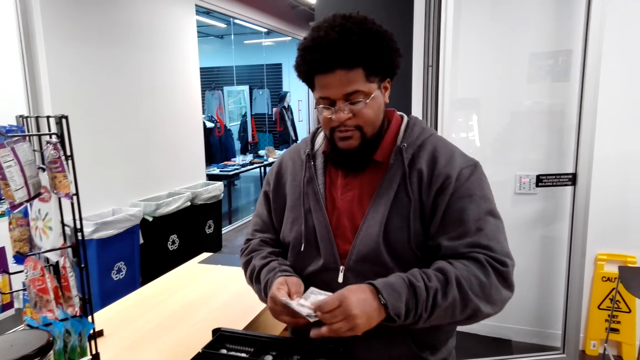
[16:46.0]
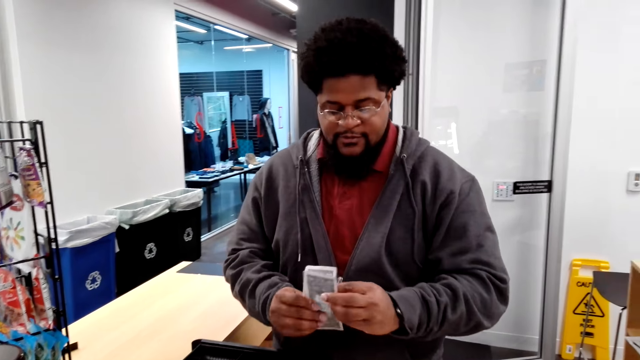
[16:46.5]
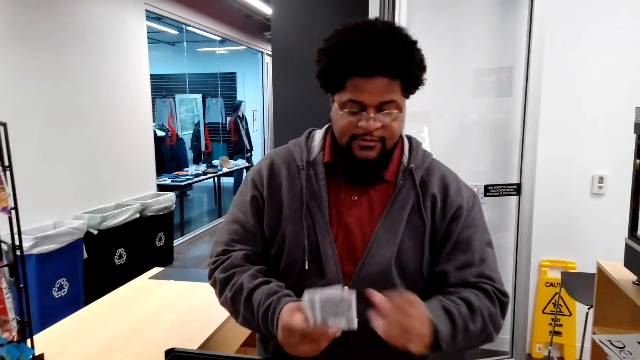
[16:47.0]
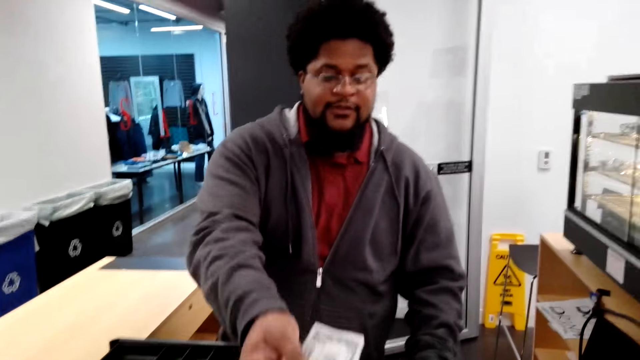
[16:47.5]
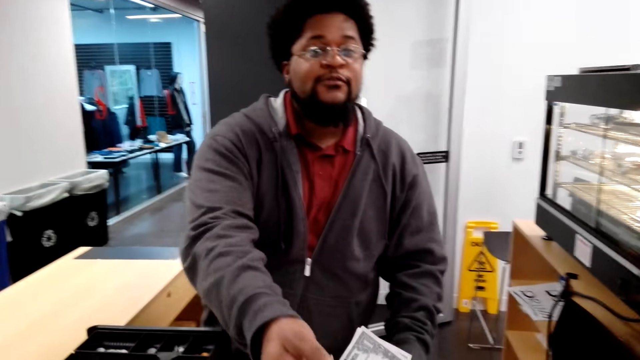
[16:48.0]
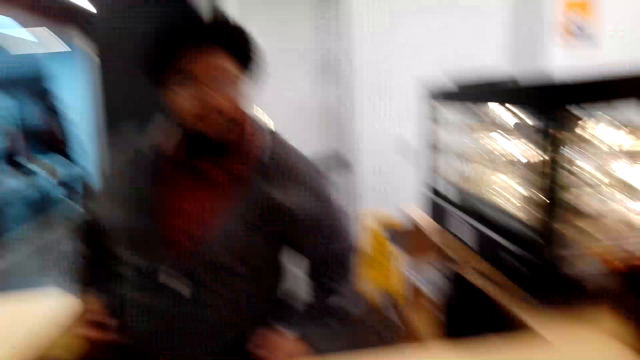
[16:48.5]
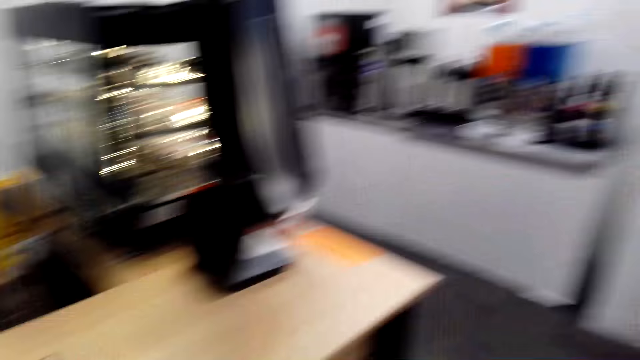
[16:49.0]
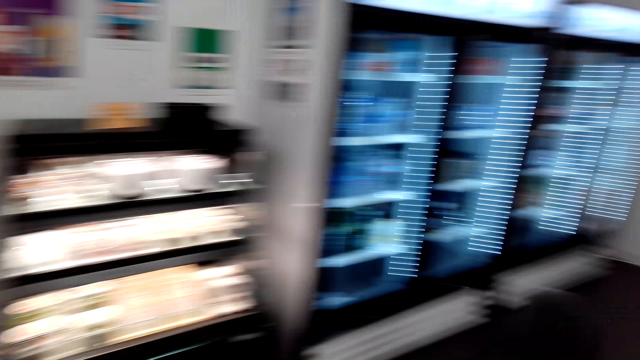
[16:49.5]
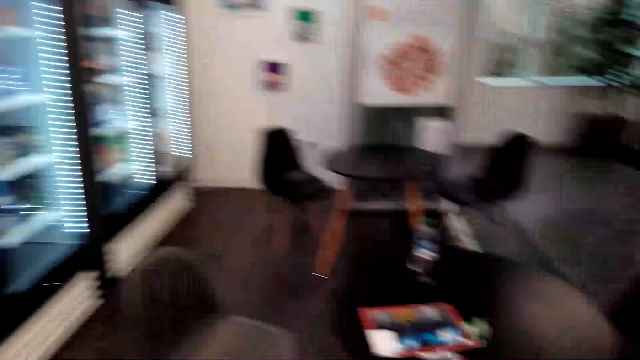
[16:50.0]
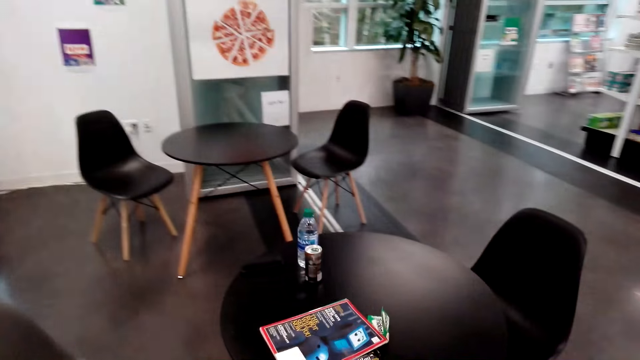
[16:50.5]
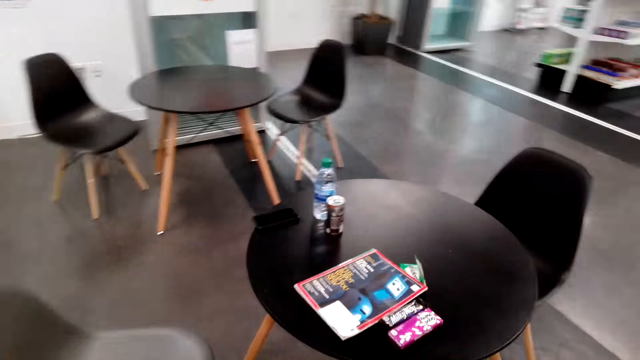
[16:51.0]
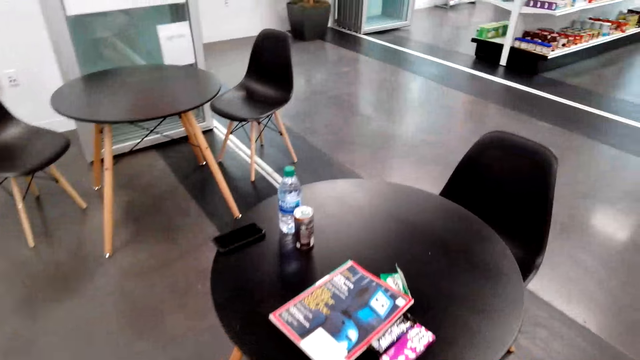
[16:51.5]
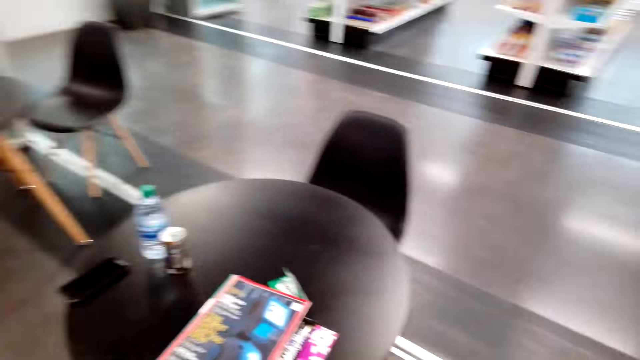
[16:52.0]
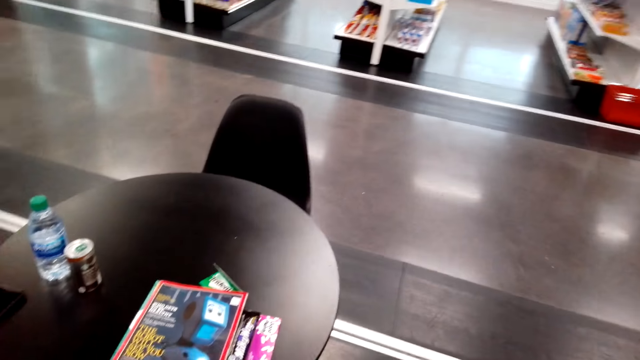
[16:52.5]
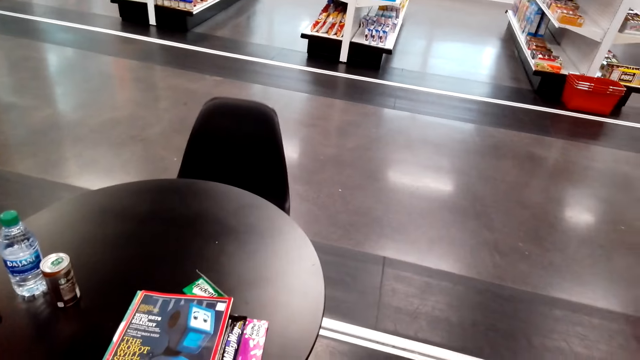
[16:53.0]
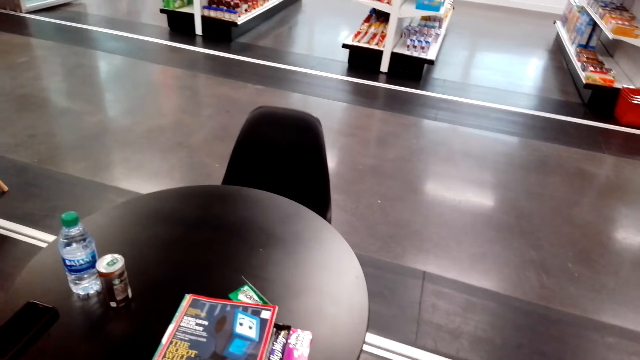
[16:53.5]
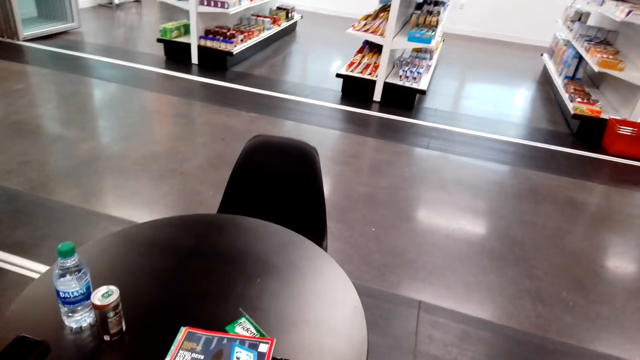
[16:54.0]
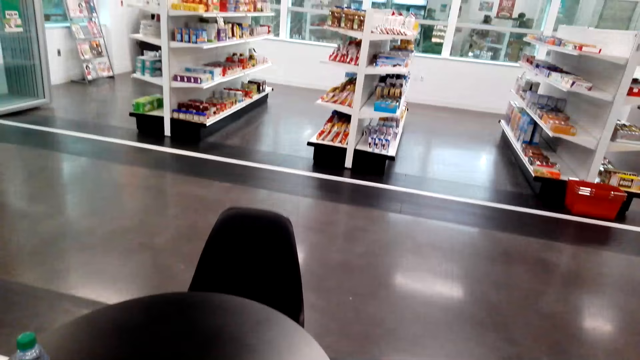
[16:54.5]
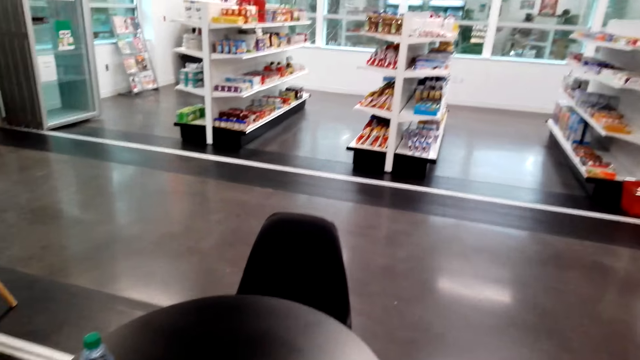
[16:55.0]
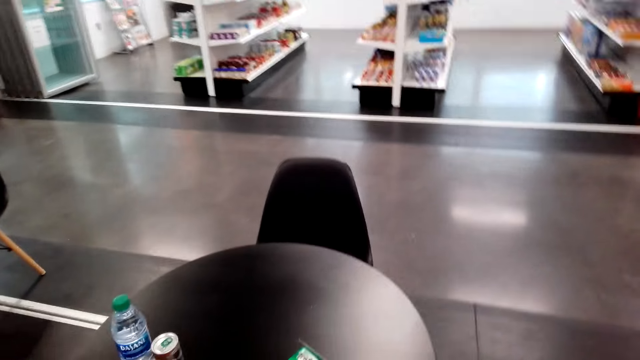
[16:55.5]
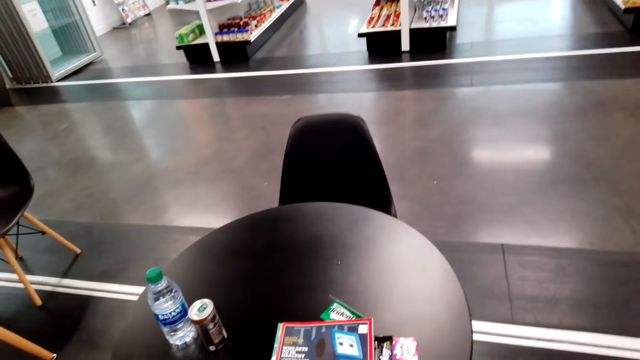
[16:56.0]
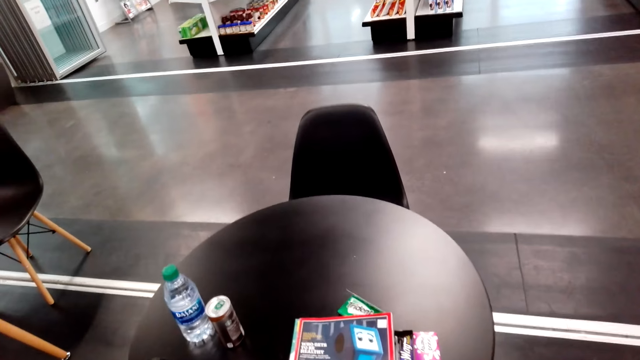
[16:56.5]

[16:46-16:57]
A person cuts a receipt. The person gives the camera wearer the cash. The camera wearer walks around the store. They look around.

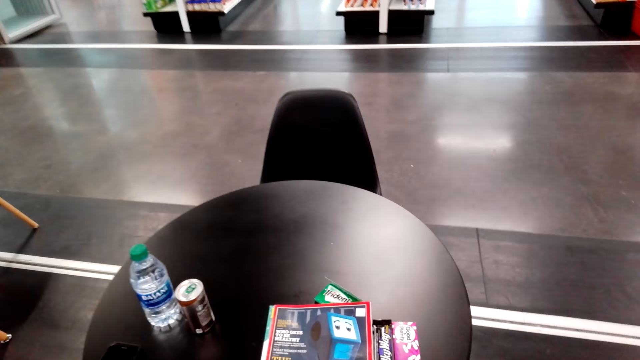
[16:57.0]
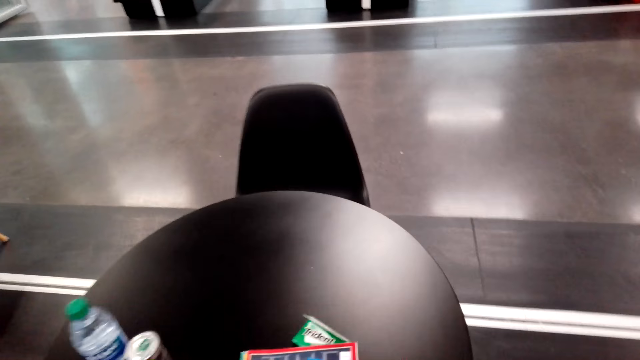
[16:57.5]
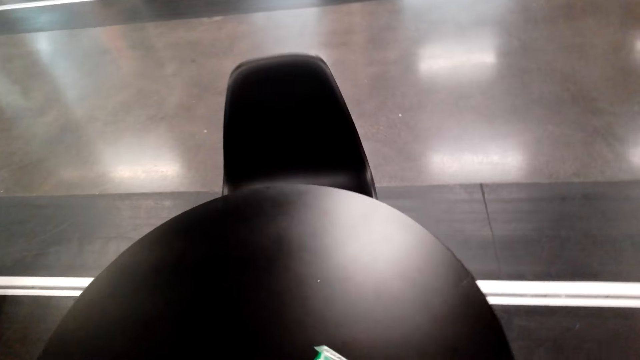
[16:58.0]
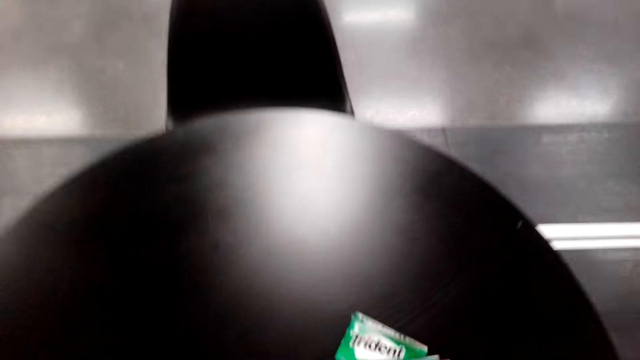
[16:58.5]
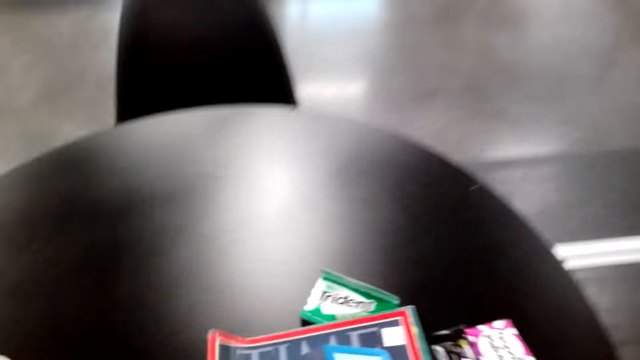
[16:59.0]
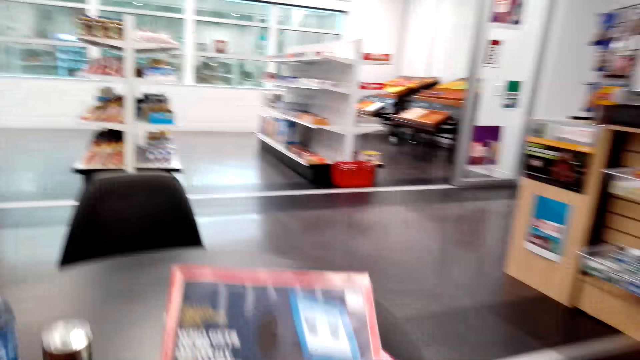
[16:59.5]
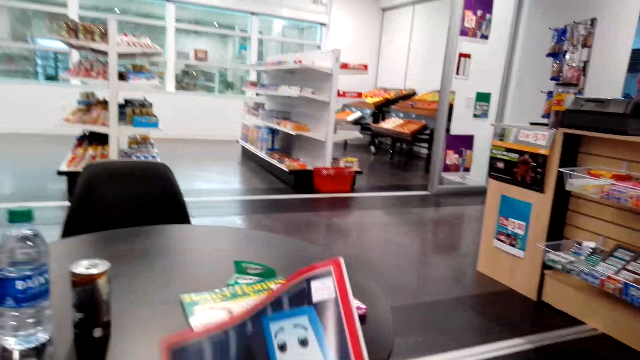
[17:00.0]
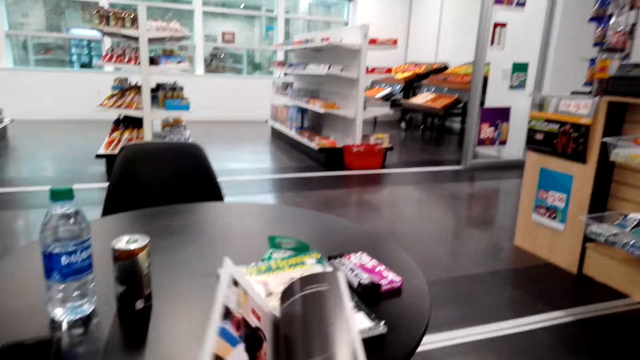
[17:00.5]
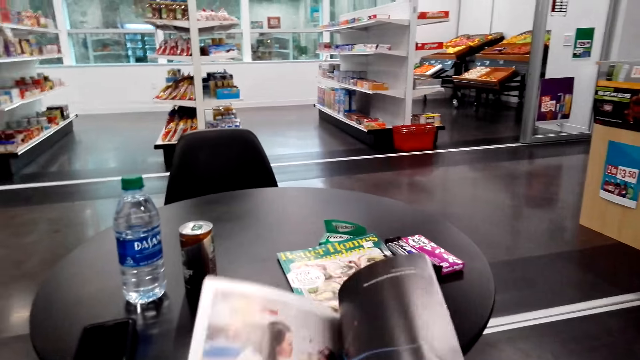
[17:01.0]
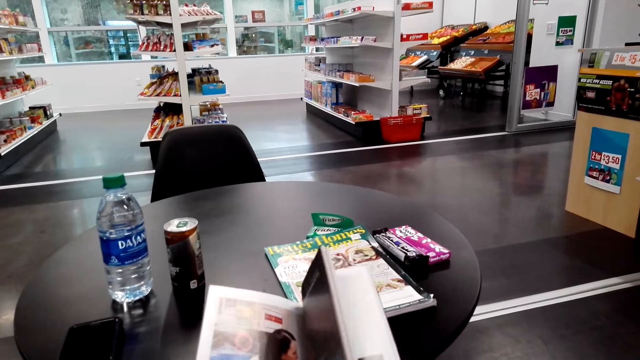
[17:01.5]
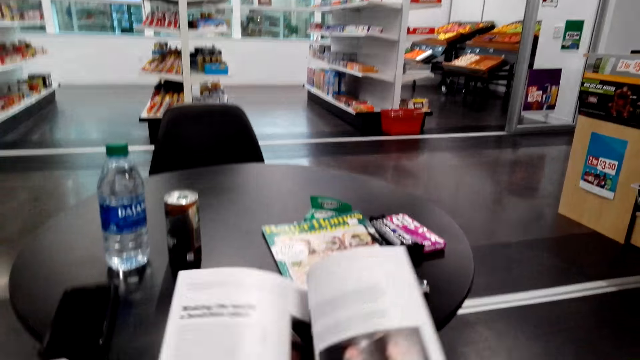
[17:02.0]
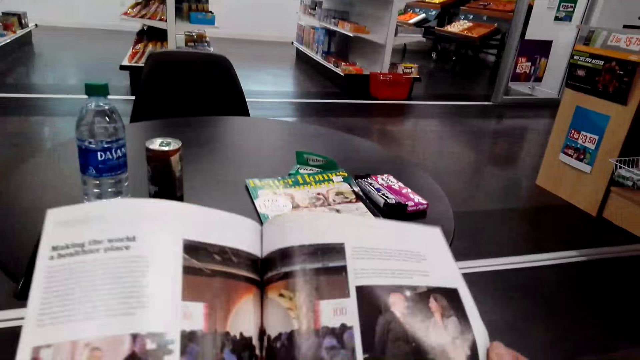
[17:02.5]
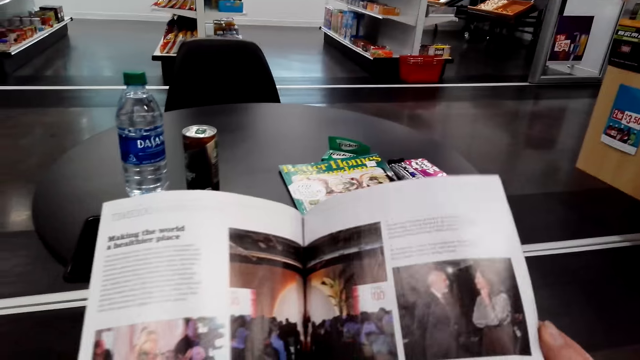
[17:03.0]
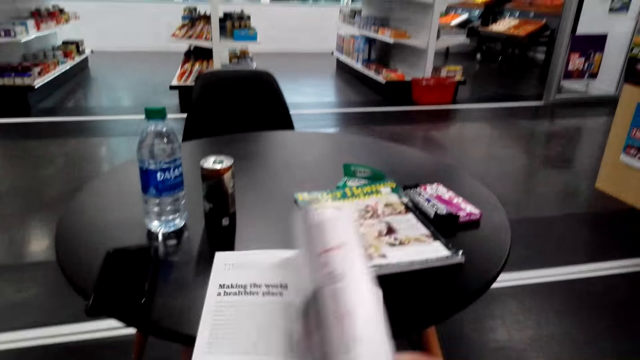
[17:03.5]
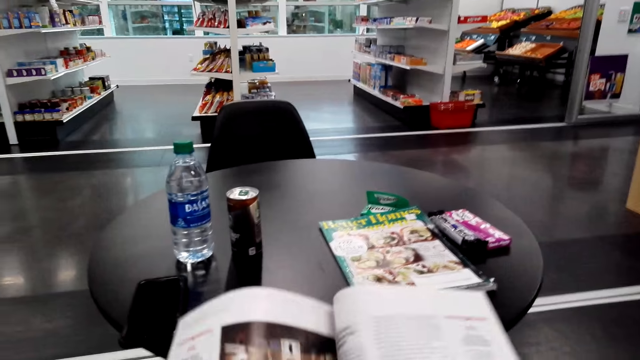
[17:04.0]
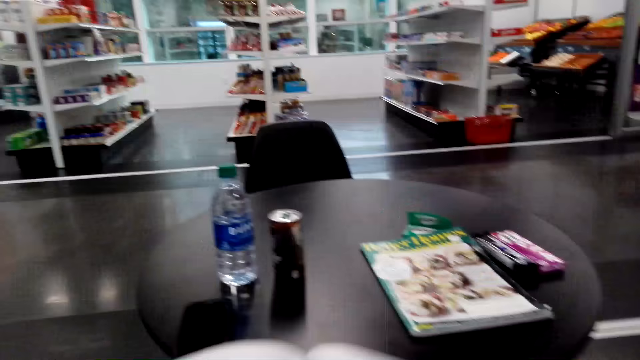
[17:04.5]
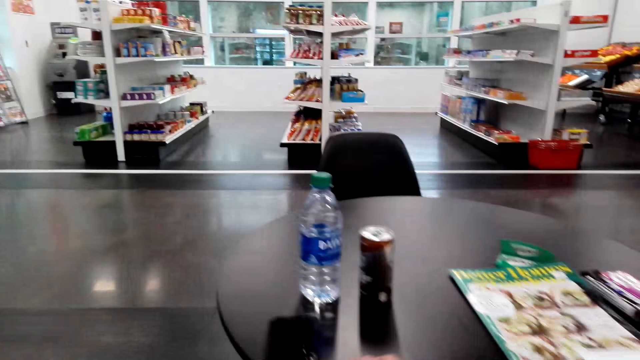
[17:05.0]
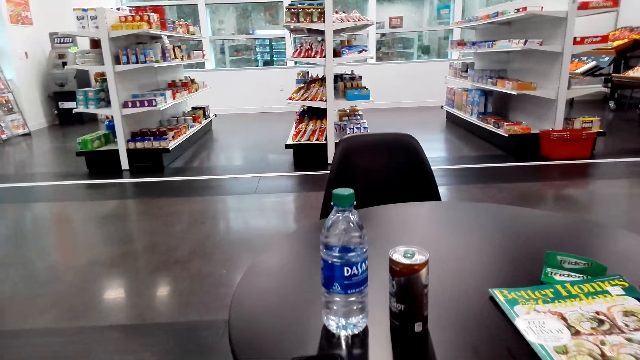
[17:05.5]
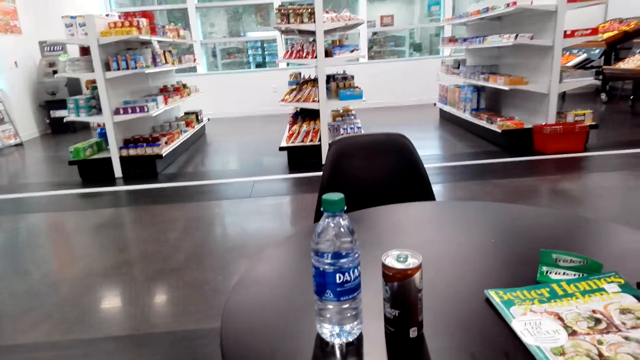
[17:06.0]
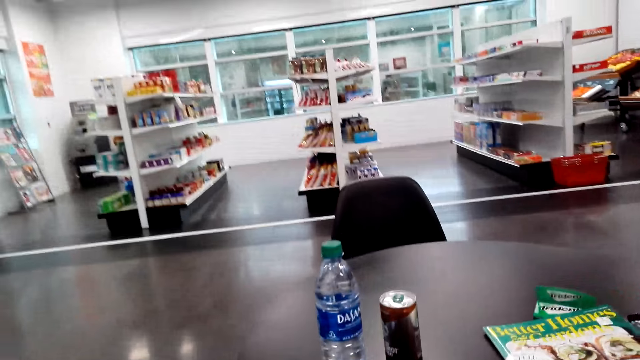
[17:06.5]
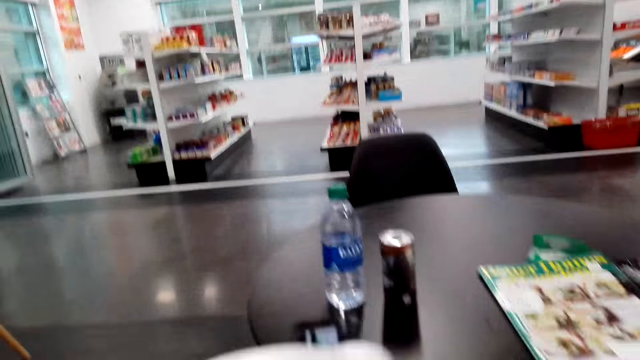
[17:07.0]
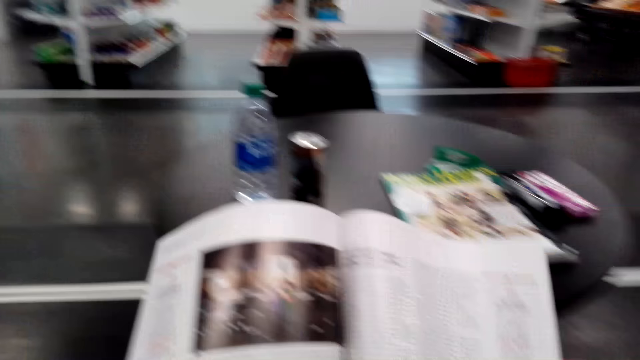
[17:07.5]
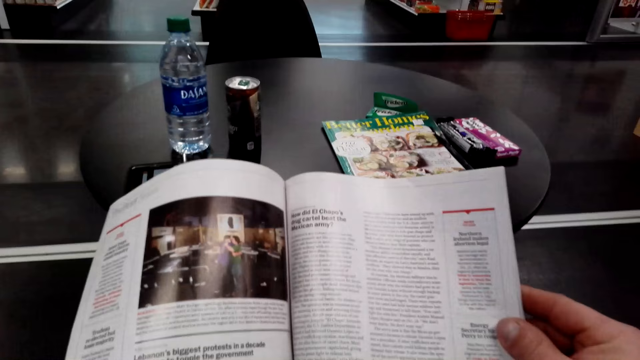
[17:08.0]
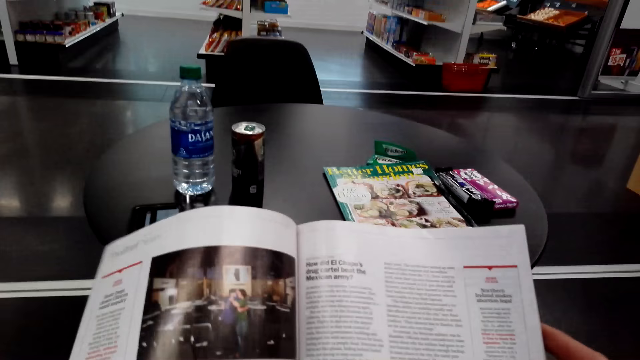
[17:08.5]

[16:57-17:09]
The camera wearer picks the magazine from the table. They hold the magazine. They read the magazine. They hold a phone.
